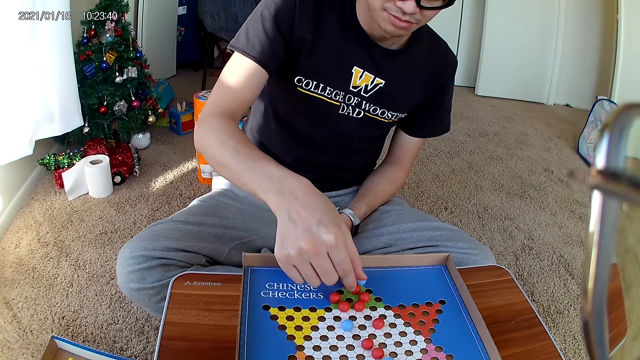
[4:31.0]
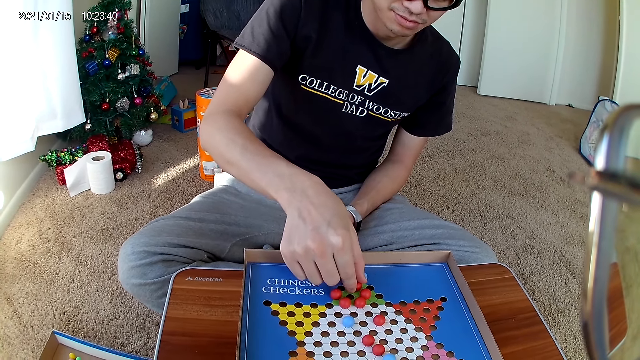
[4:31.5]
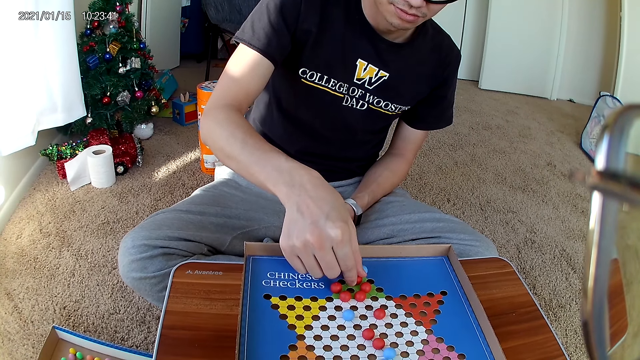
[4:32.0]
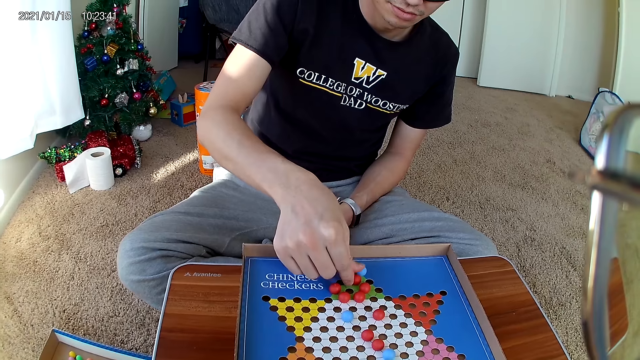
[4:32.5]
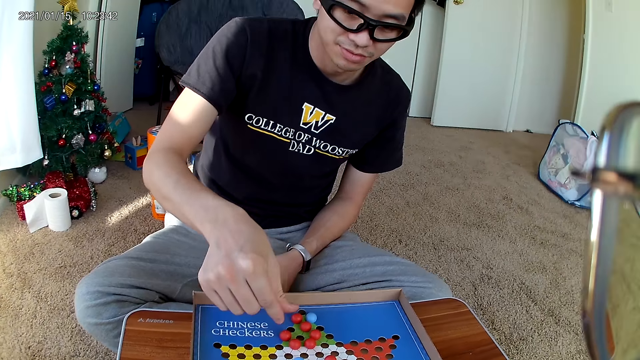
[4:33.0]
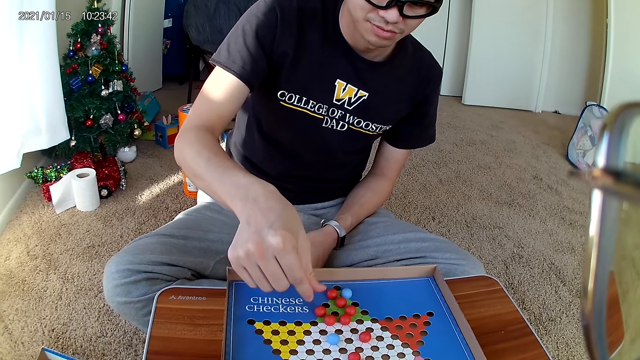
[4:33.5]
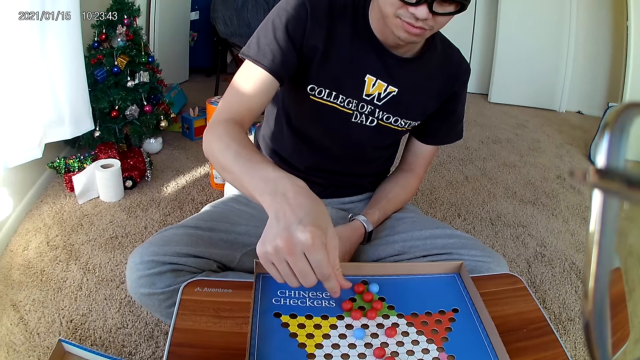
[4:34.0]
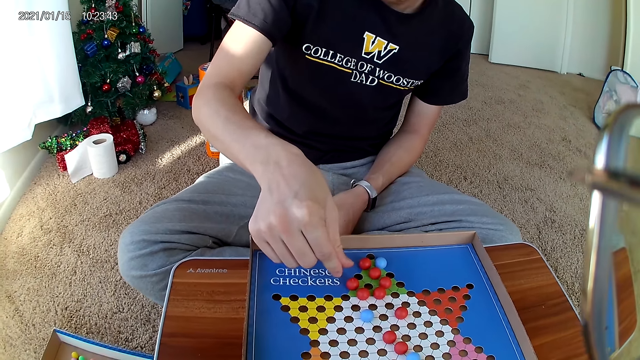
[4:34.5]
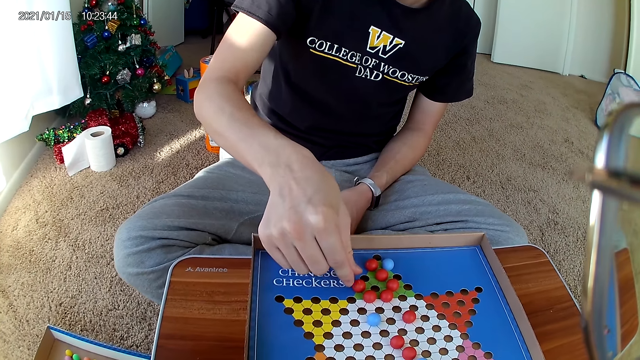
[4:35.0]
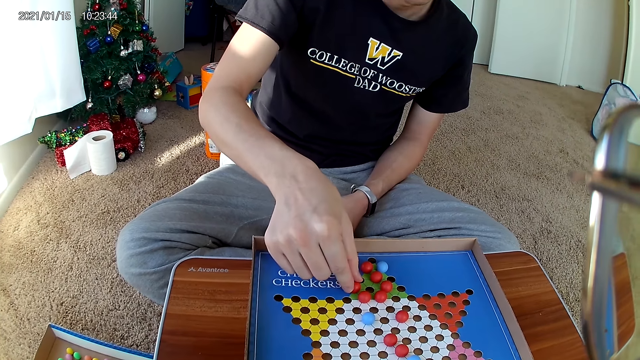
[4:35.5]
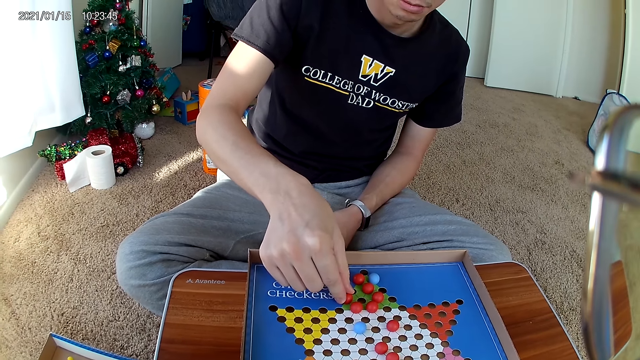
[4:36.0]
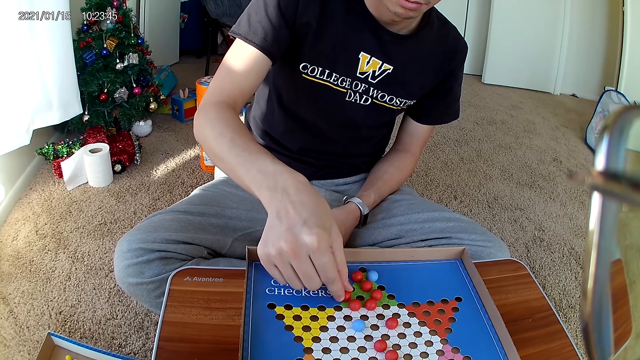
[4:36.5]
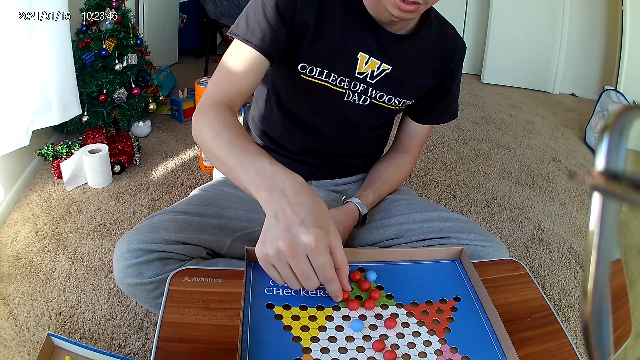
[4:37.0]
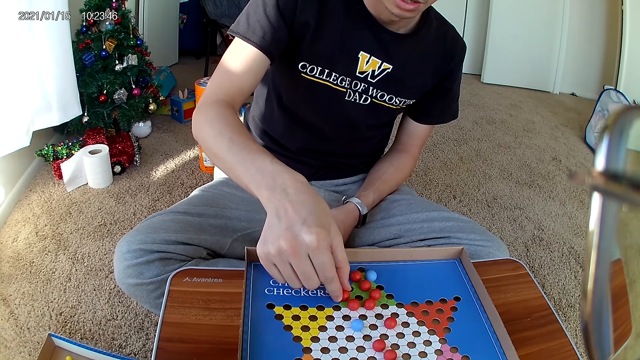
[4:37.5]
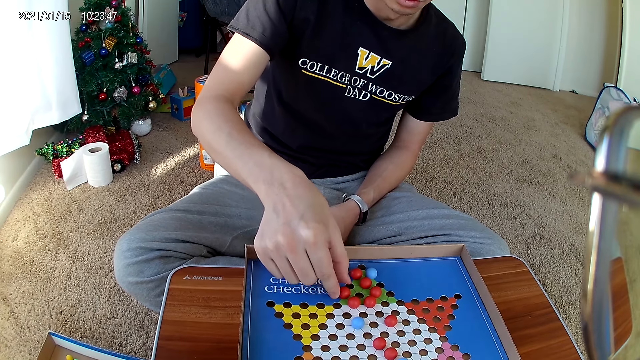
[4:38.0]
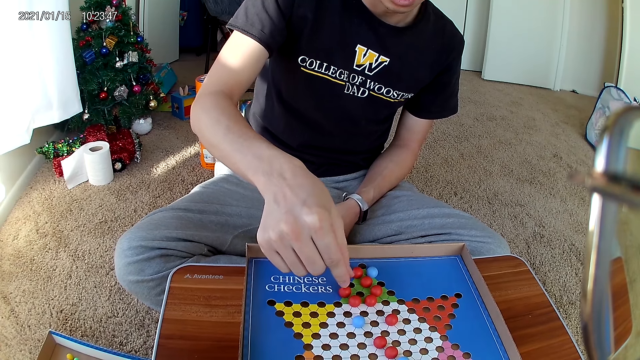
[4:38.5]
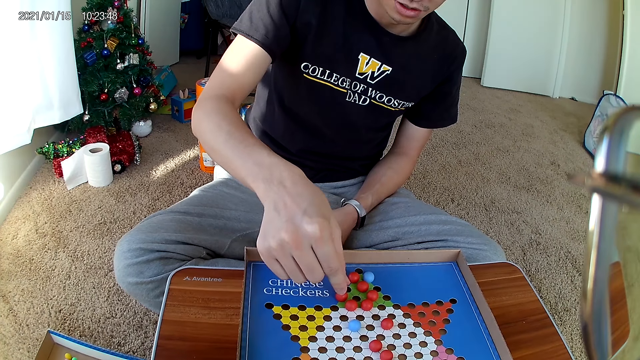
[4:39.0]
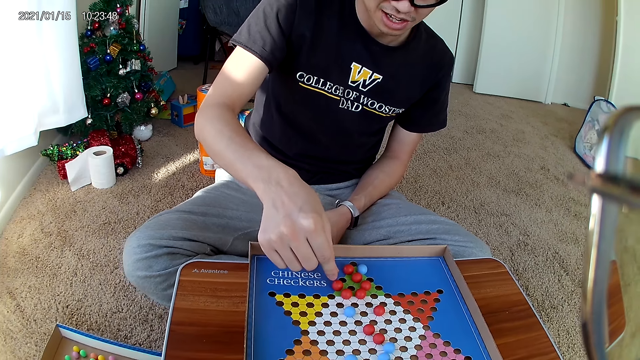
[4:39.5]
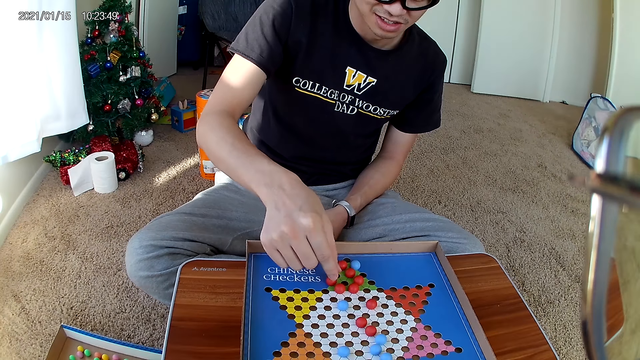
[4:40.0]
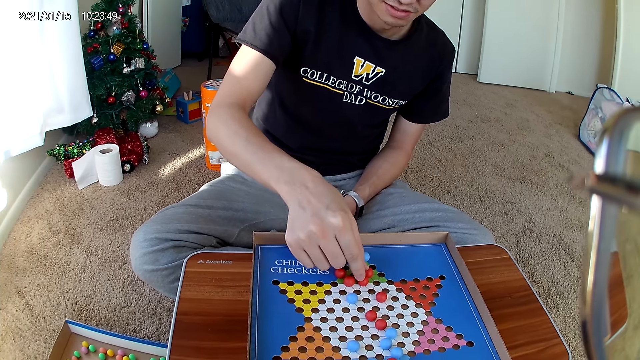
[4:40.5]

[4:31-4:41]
A man touches a red marble piece on the checkers board. The man touches the red marble piece on the checkers board again.

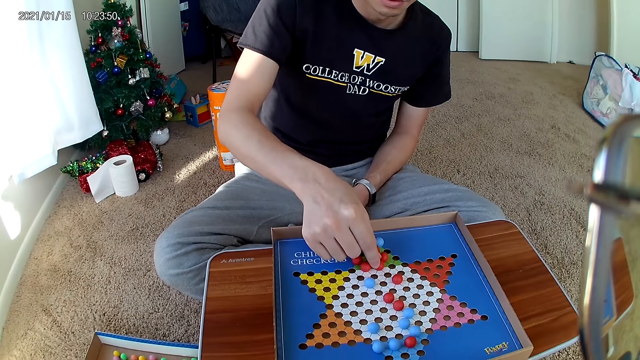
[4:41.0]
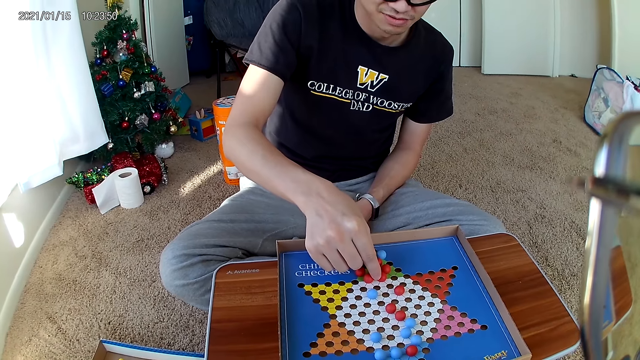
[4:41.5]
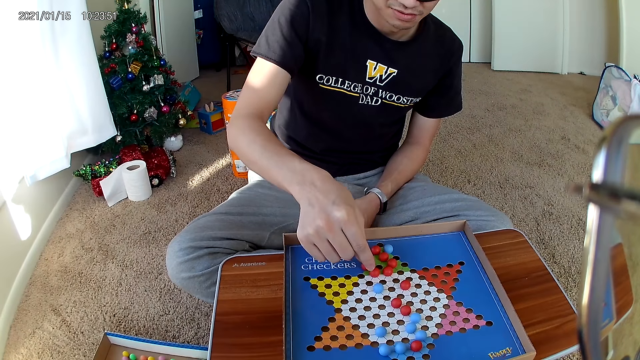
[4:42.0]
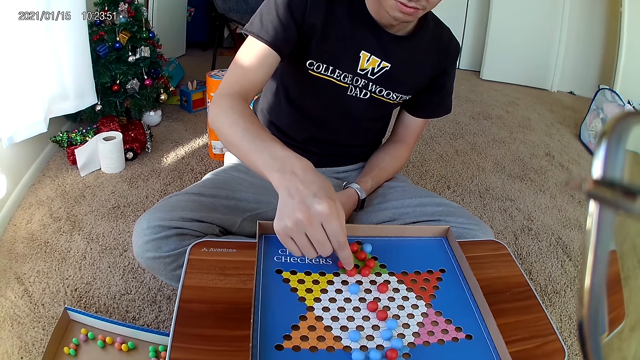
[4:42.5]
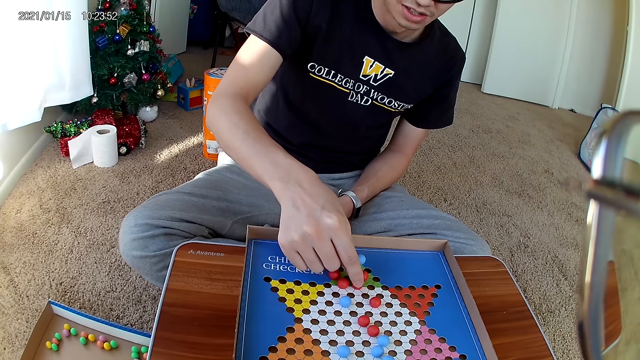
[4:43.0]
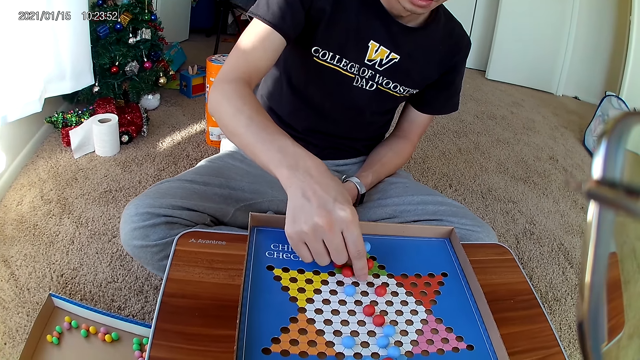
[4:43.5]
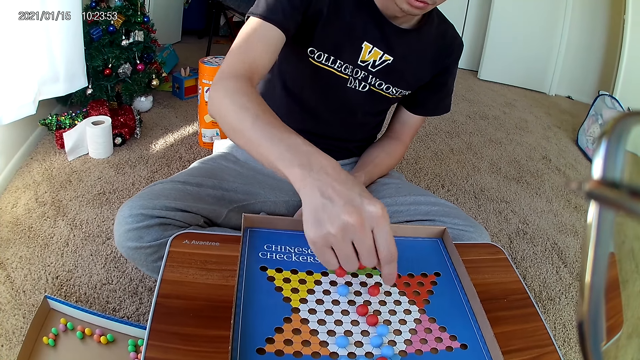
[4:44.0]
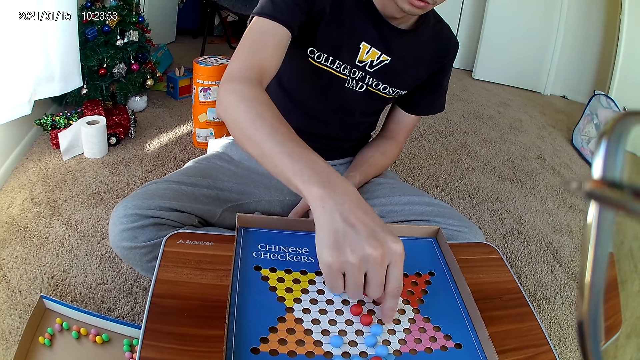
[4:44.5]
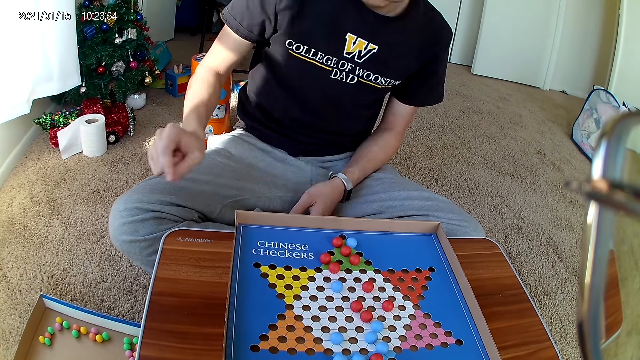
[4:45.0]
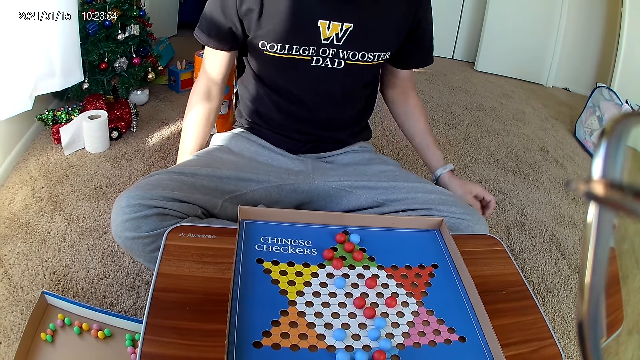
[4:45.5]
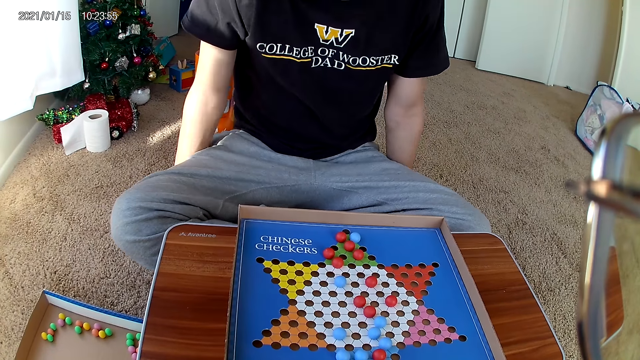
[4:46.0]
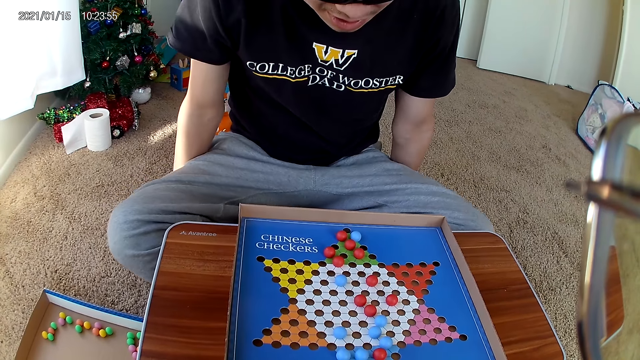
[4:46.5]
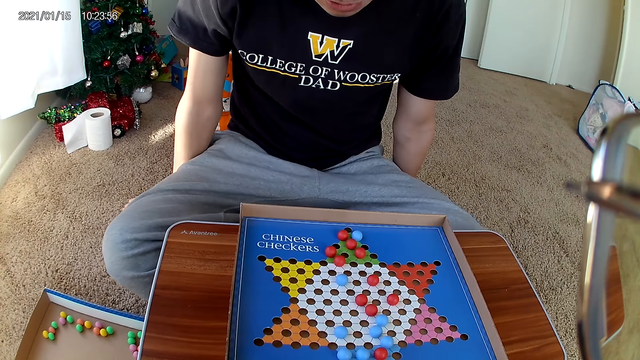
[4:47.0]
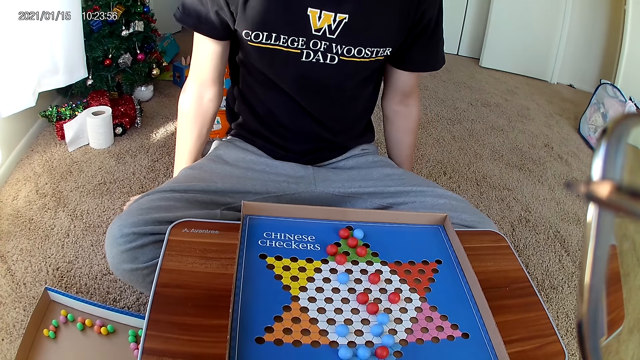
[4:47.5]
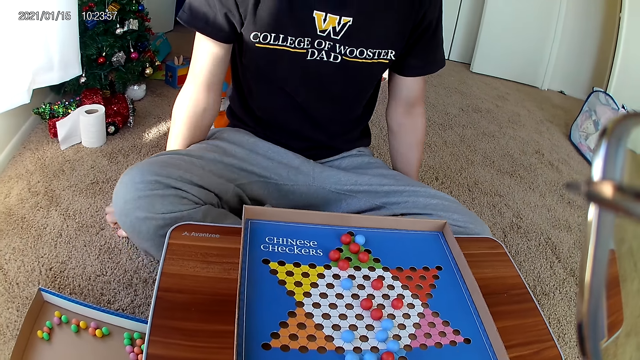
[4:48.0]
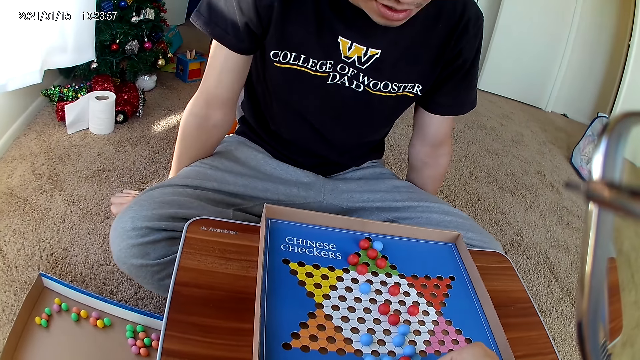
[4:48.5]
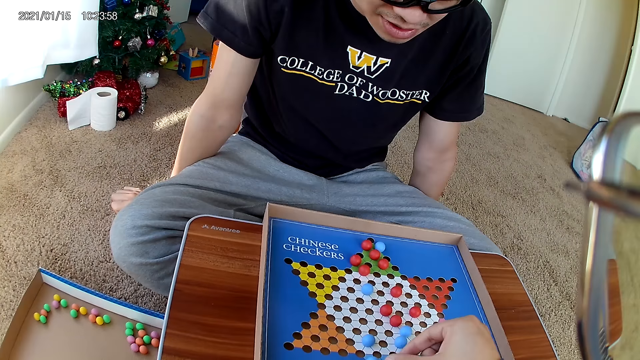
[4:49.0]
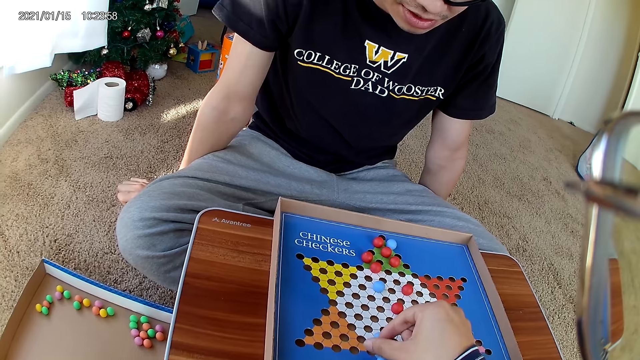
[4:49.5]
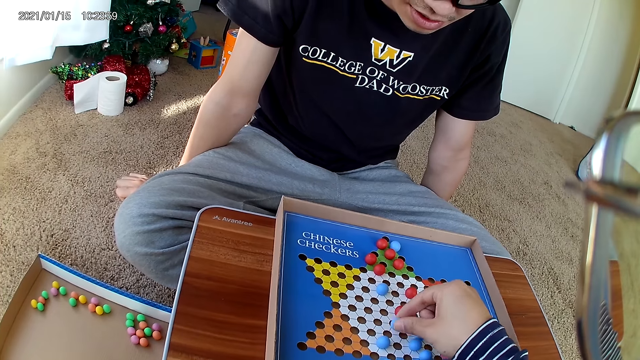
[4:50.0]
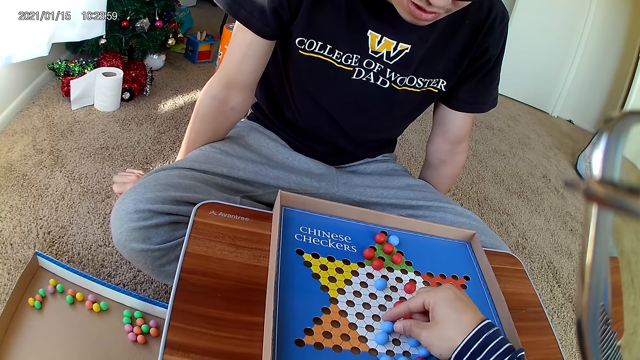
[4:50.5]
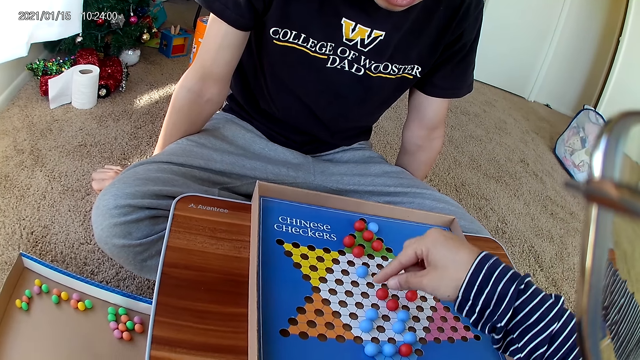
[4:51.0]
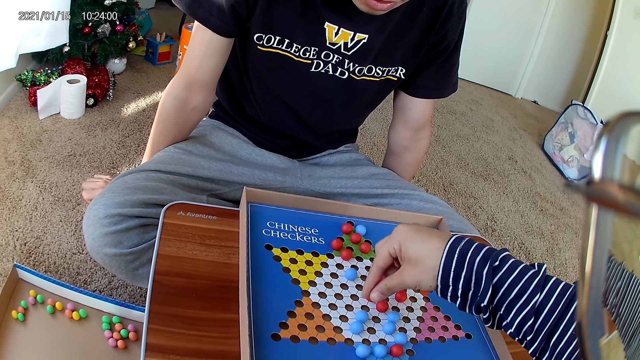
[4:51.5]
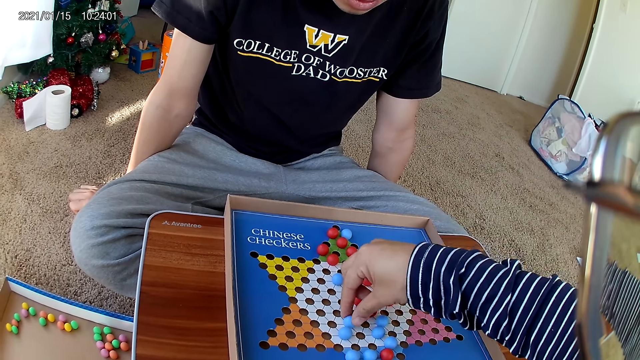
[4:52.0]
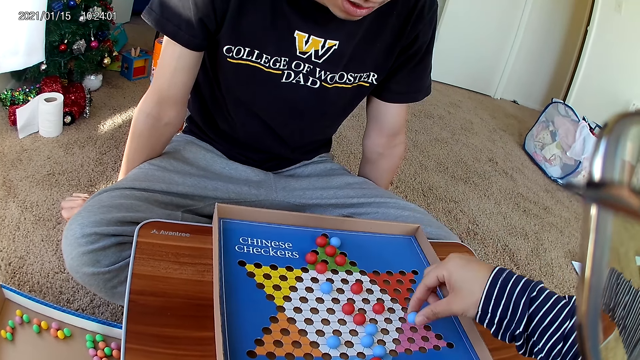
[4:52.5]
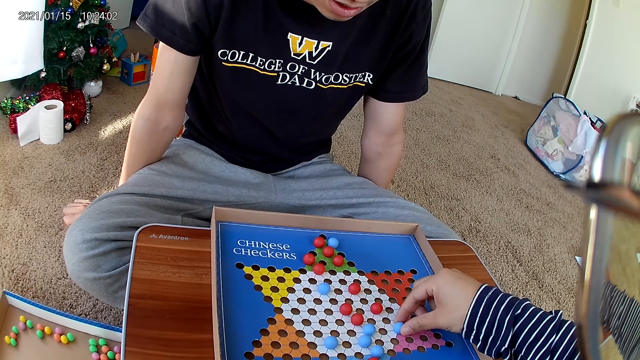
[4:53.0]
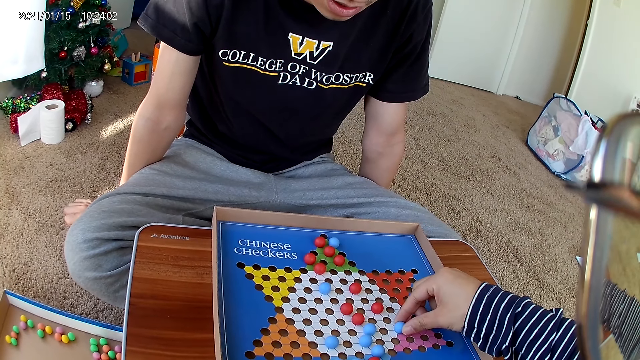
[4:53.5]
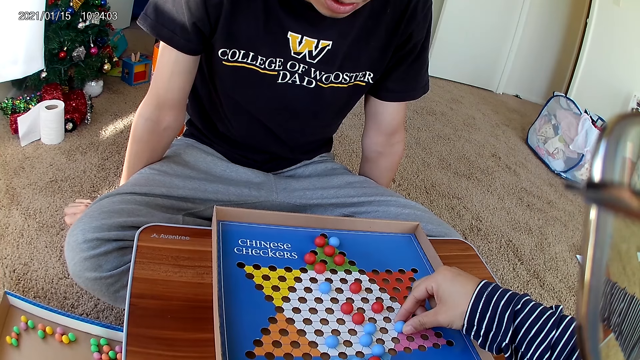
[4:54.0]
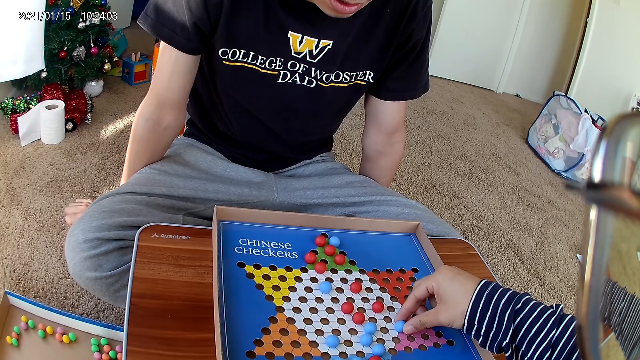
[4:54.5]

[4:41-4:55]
A man moves a red marble piece on the checkers board to a new position. The man picks a marble and puts the marble down. The camera wearer moves a blue marble piece on the checkers board to a new position. They pick a marble from the board game. They move the blue marble piece on the checkers board to a new position. They drop the marble down on the board.
